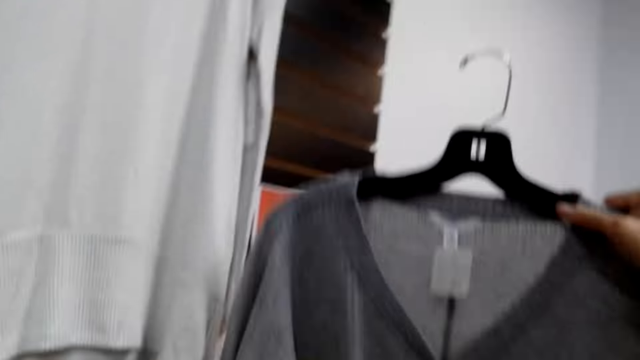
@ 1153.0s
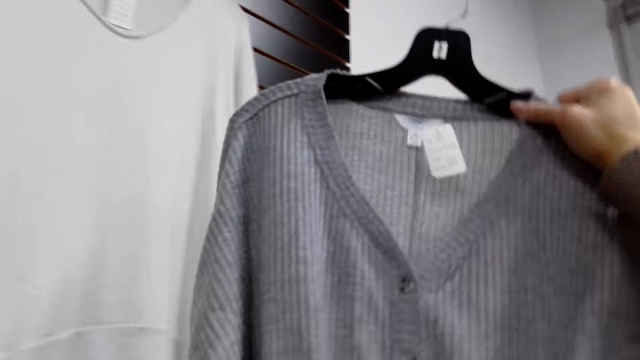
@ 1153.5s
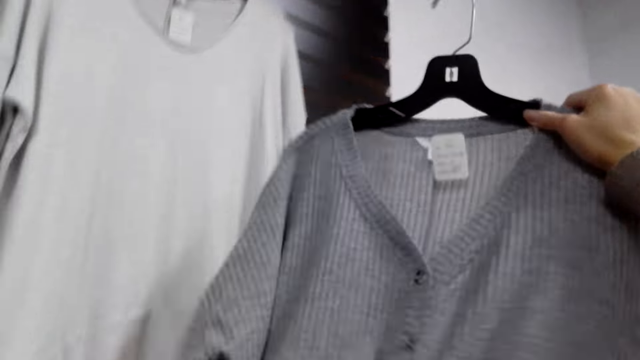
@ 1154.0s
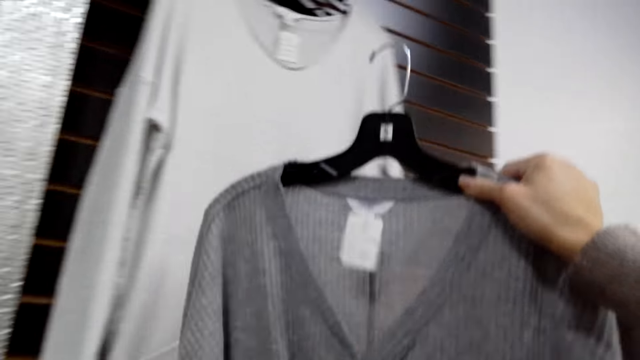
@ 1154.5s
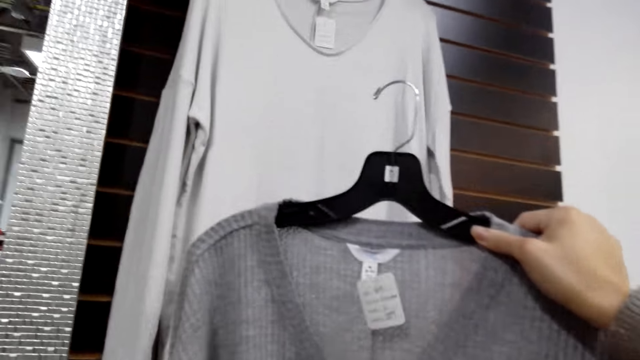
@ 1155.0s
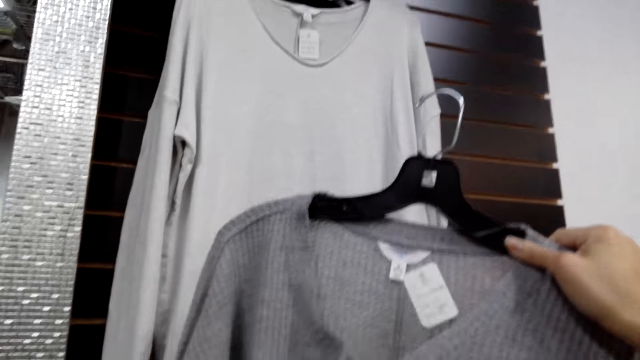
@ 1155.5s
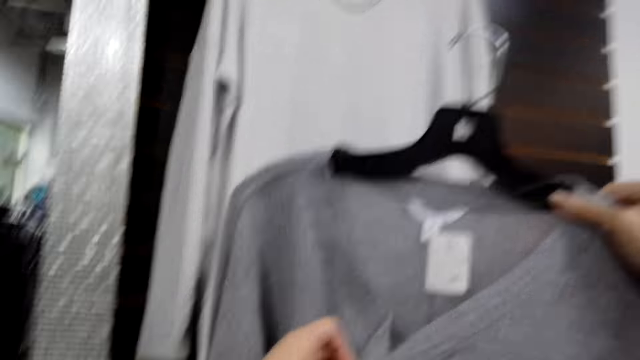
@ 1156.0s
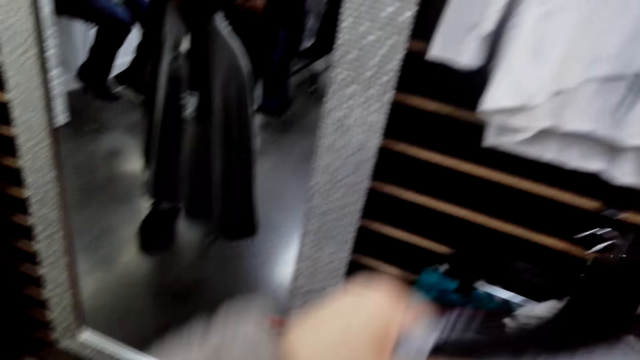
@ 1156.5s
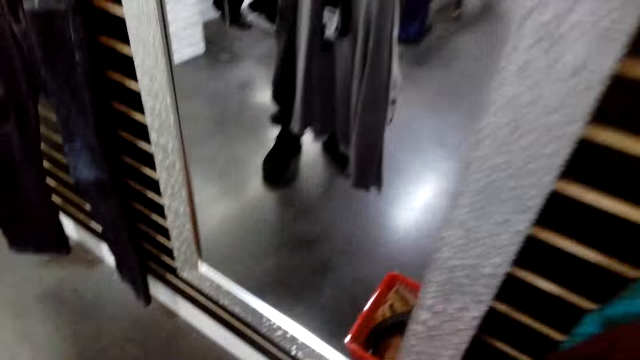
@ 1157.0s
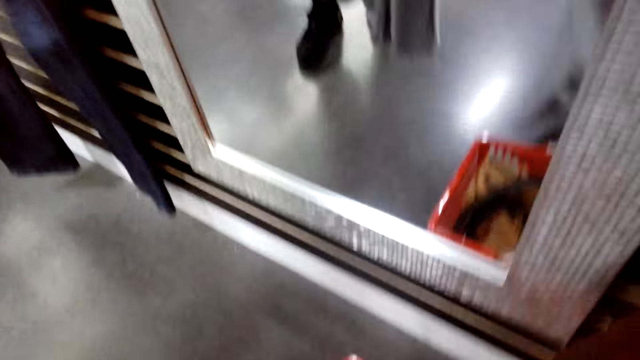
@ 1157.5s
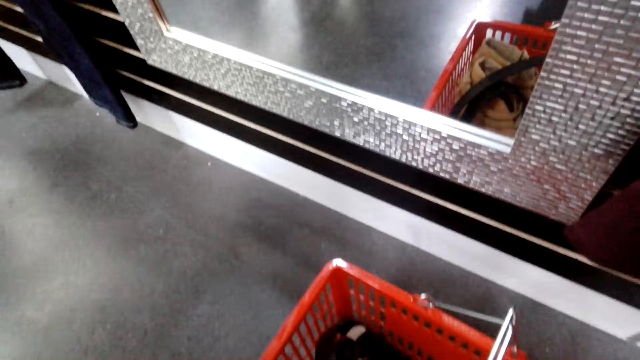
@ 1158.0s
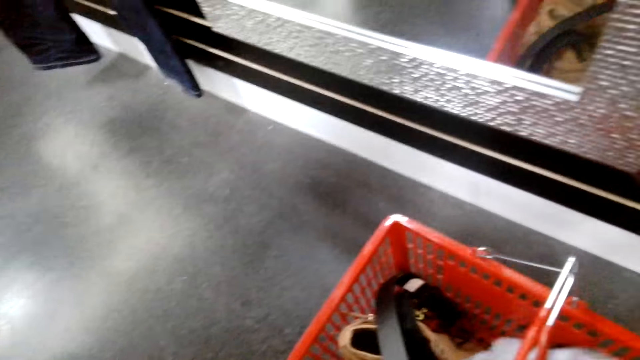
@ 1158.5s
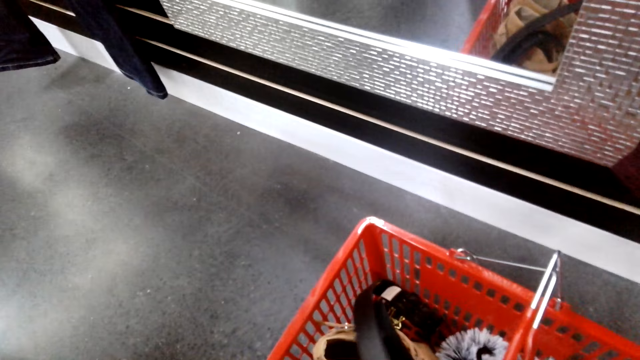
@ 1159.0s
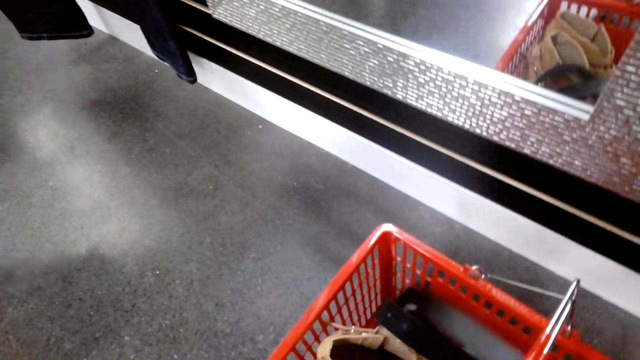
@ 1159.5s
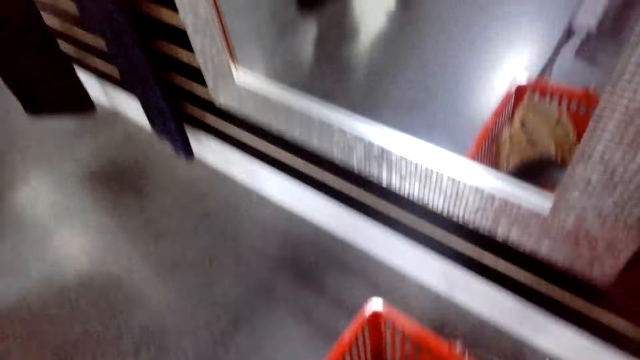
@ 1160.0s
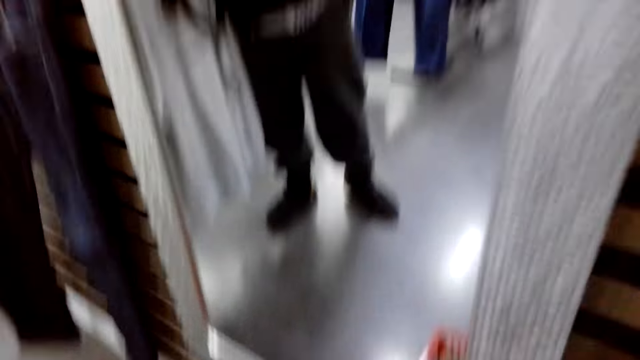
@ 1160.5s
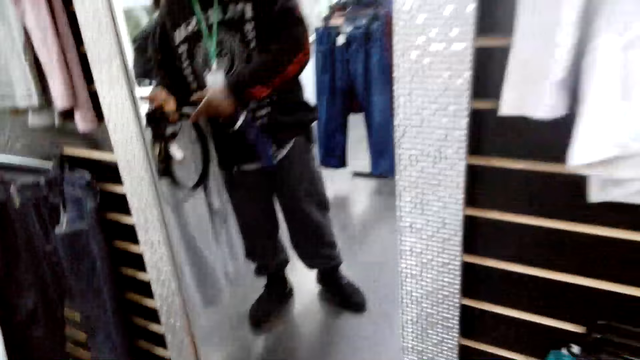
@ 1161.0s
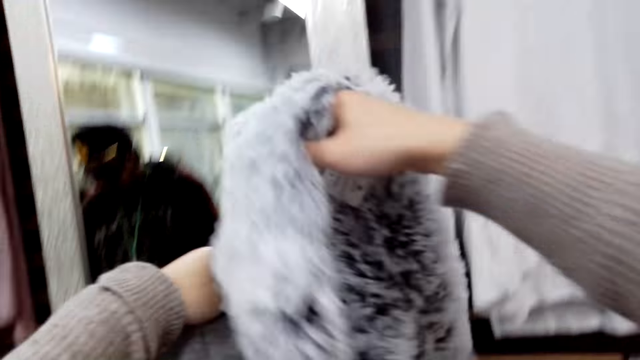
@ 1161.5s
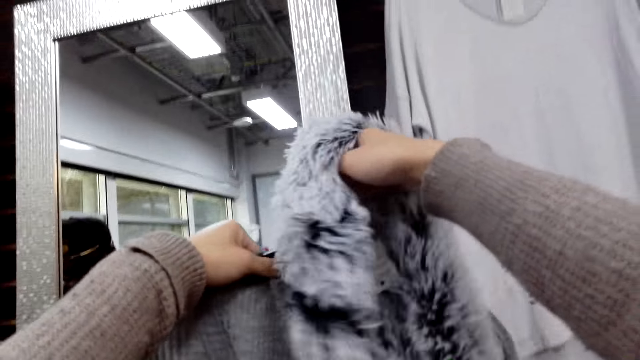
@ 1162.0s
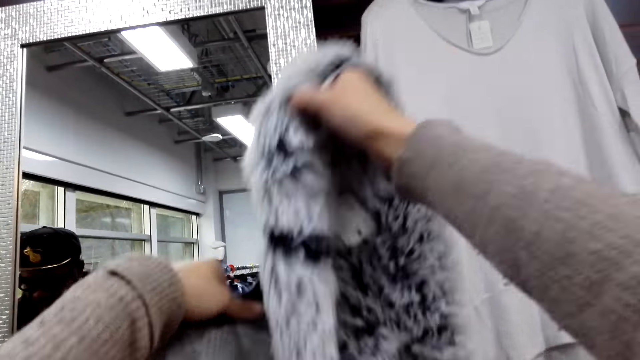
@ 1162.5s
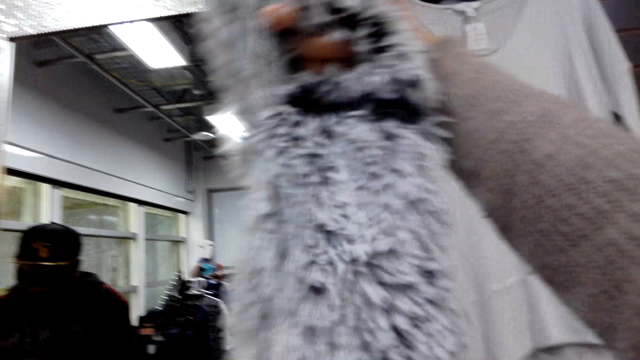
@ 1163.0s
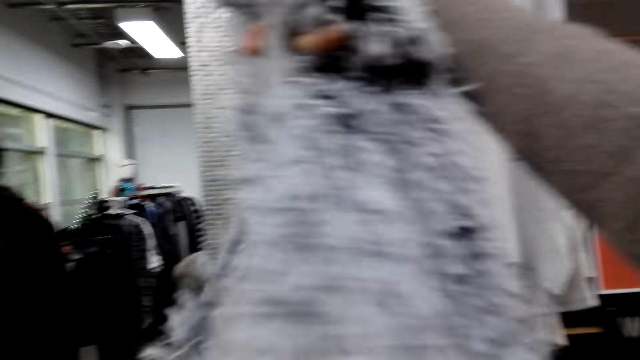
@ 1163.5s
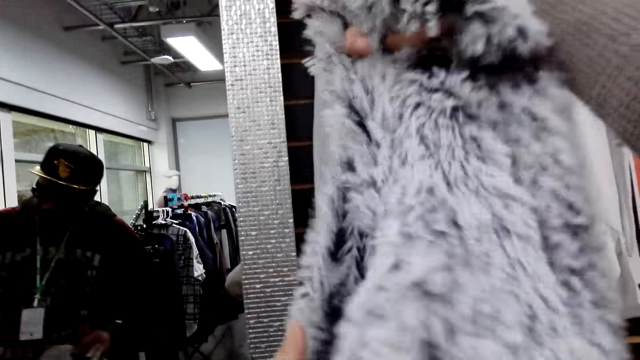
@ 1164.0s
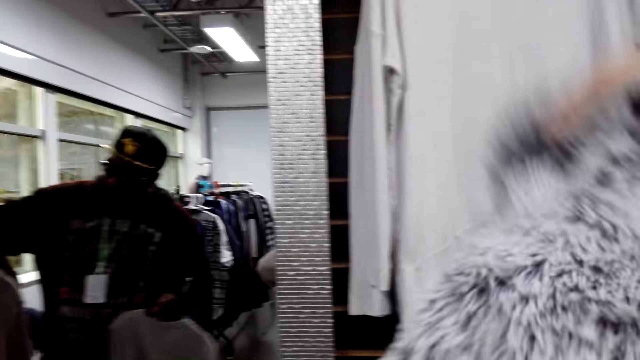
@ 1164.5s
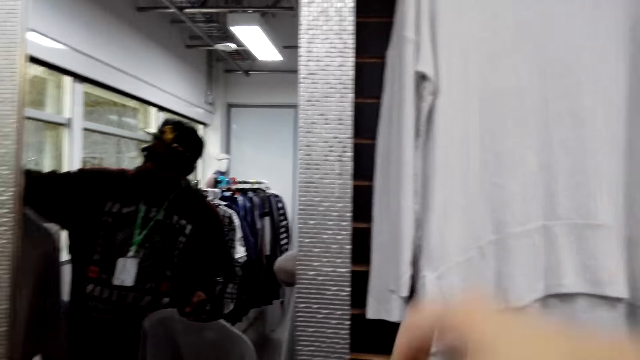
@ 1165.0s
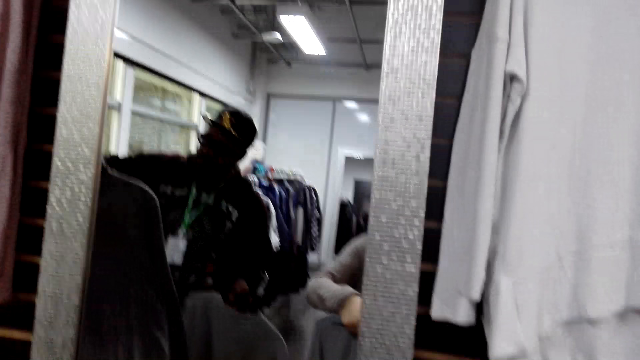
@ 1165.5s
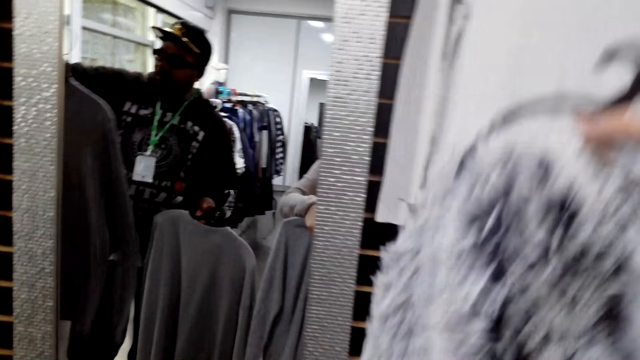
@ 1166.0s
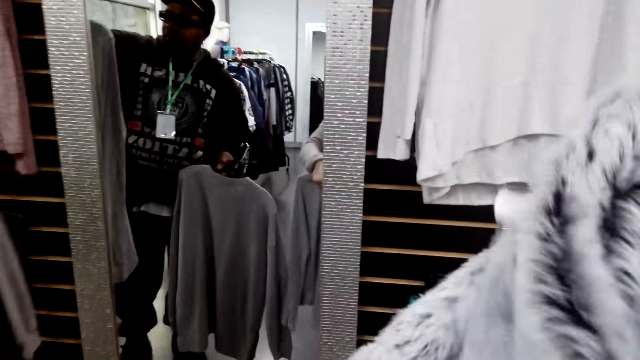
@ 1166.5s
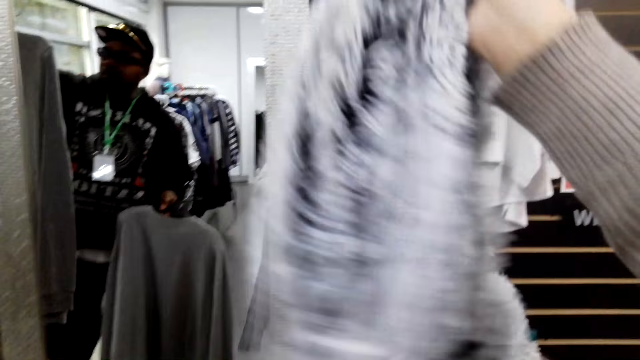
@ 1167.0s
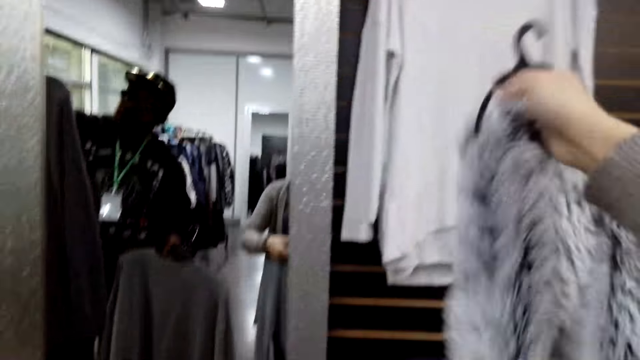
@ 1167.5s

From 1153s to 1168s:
The camera wearer picks another sweater. They pick a scarf.

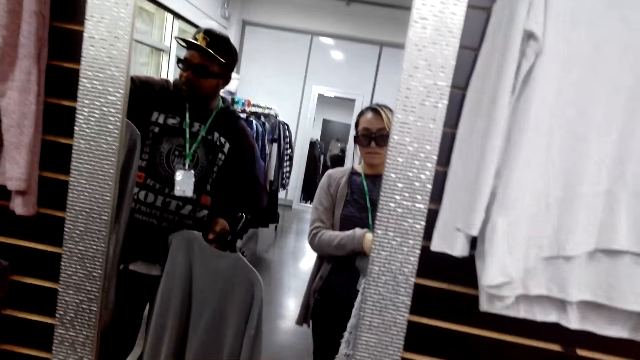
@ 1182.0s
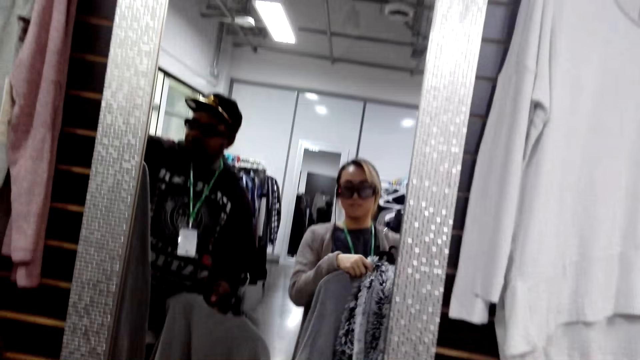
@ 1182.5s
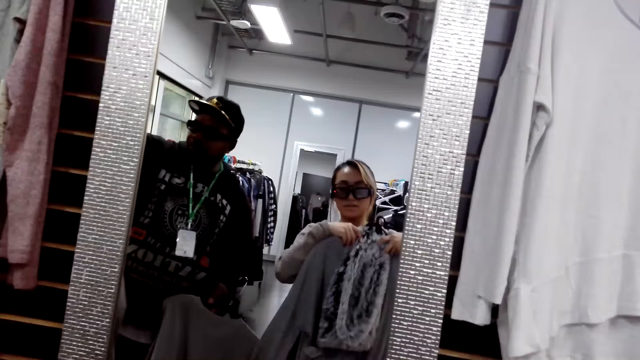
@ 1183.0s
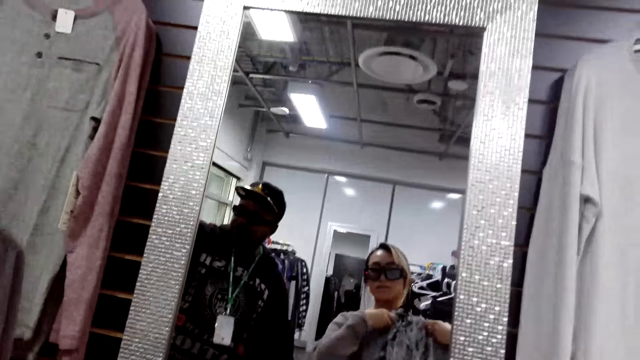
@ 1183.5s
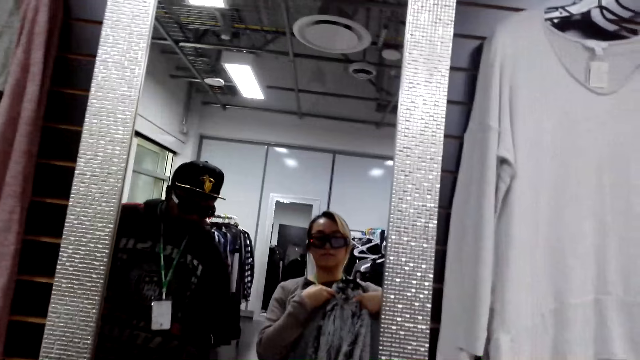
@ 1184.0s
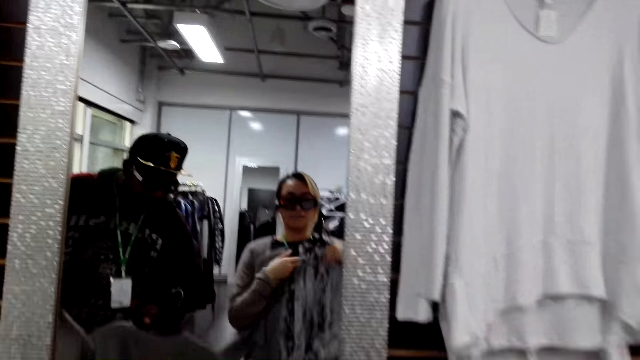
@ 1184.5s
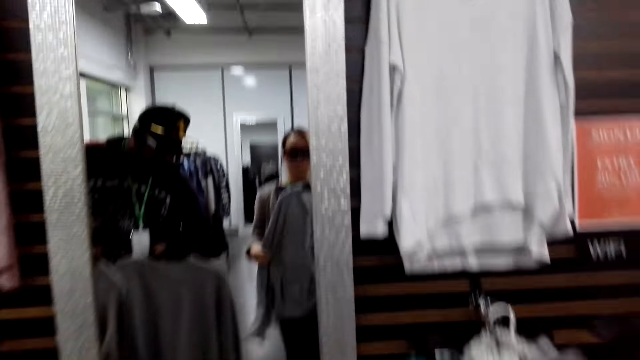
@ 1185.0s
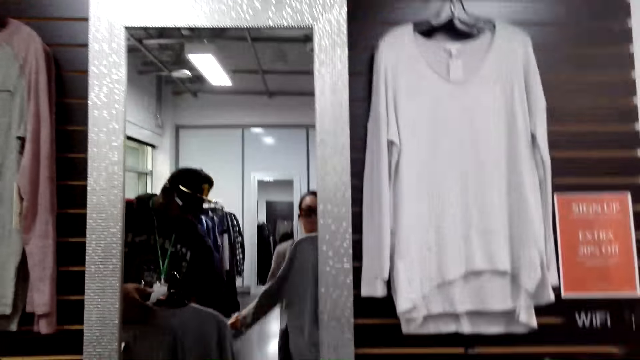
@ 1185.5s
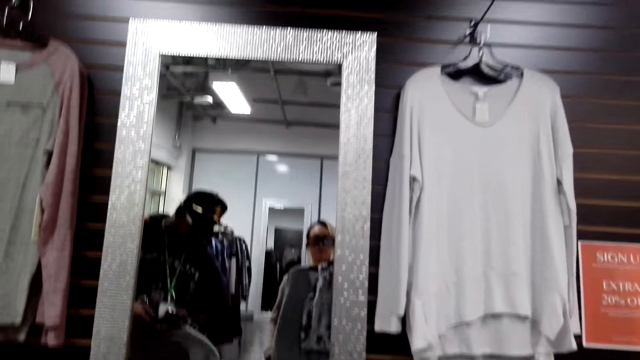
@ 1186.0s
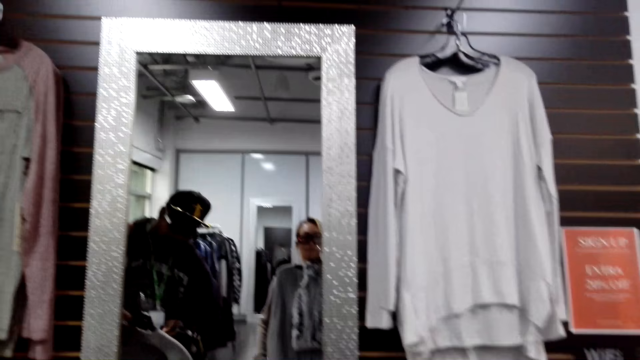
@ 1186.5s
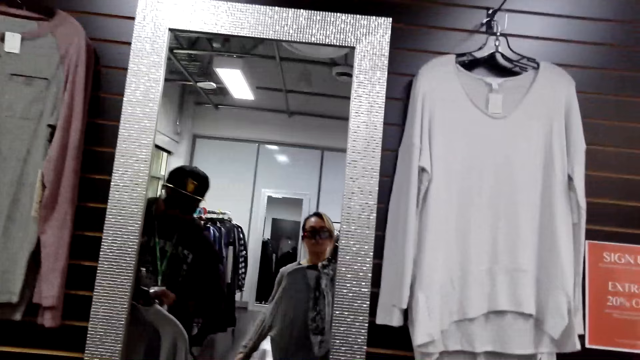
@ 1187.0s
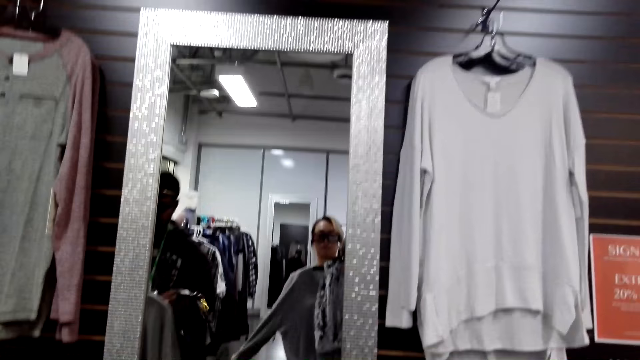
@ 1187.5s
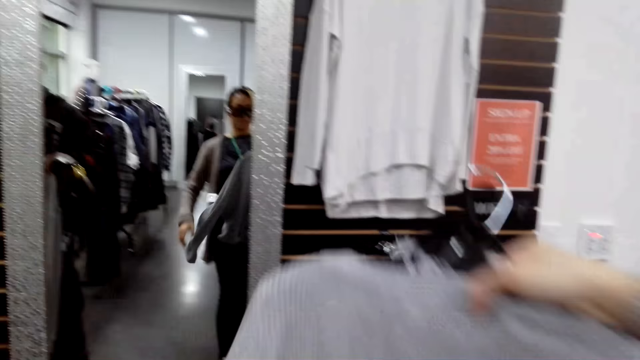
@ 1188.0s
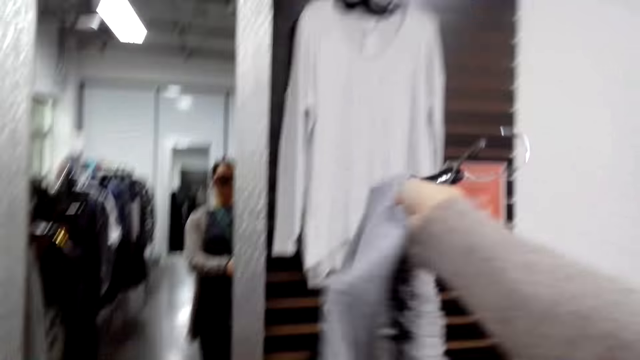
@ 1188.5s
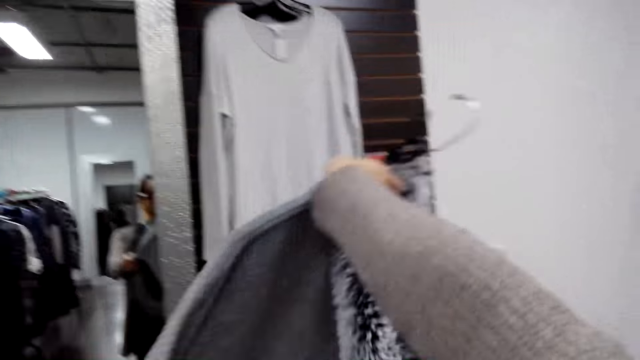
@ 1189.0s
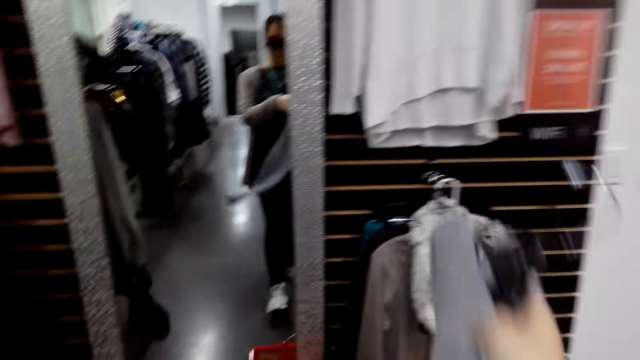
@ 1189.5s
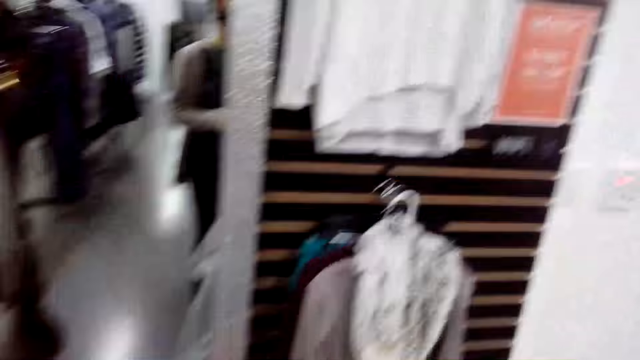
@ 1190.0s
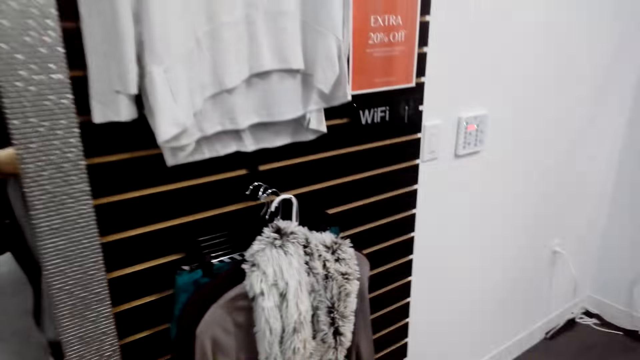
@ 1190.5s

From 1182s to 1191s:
The camera wearer looks at the mirror.
